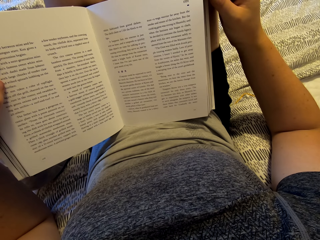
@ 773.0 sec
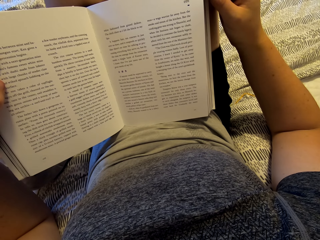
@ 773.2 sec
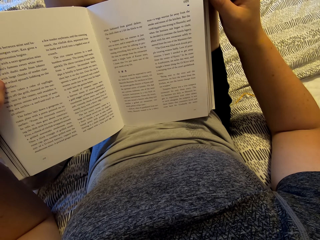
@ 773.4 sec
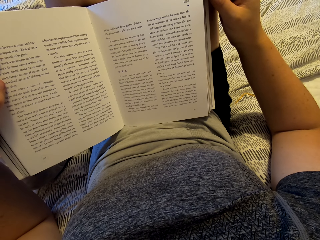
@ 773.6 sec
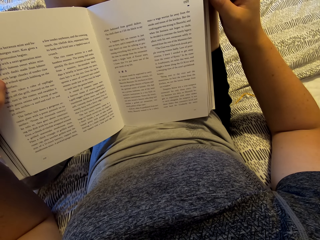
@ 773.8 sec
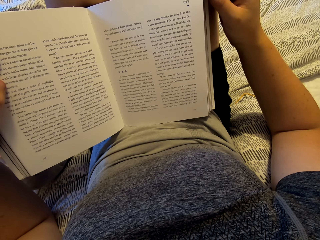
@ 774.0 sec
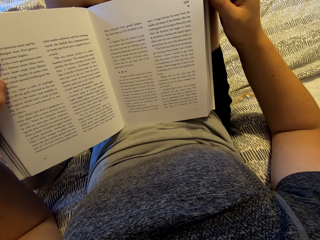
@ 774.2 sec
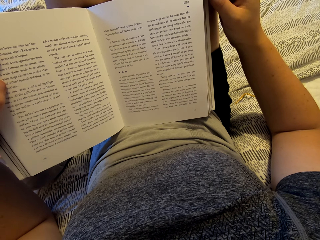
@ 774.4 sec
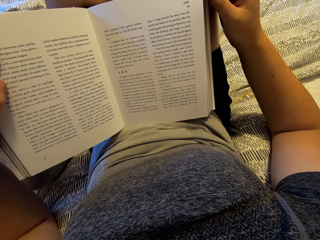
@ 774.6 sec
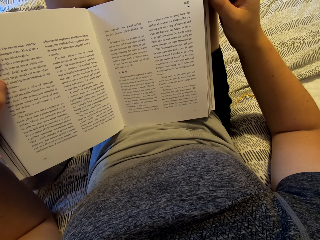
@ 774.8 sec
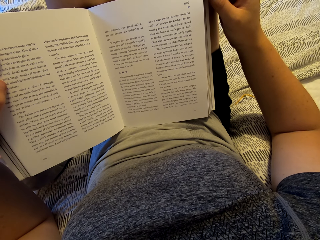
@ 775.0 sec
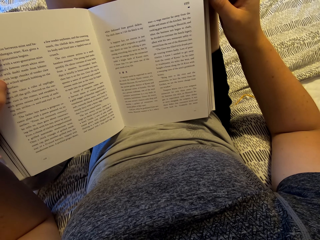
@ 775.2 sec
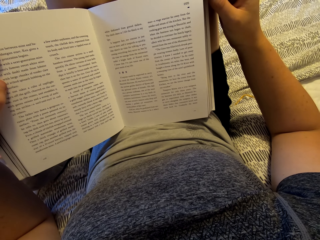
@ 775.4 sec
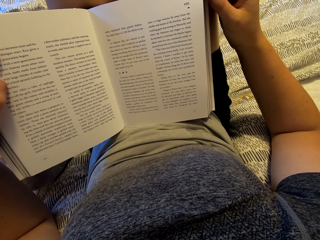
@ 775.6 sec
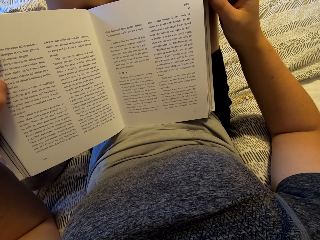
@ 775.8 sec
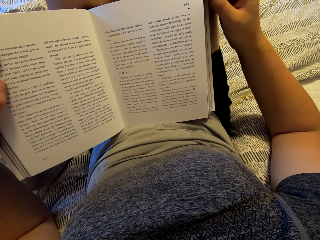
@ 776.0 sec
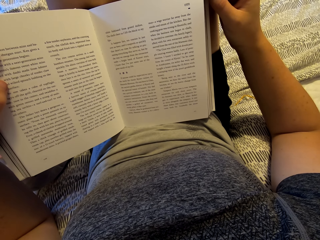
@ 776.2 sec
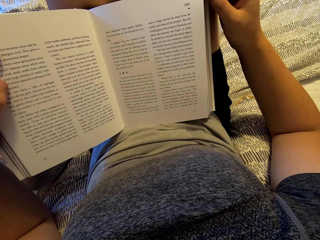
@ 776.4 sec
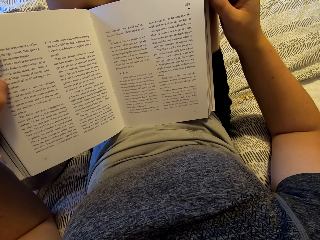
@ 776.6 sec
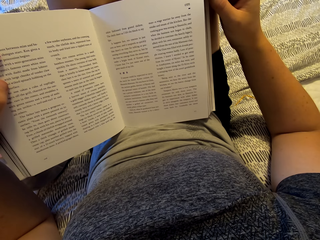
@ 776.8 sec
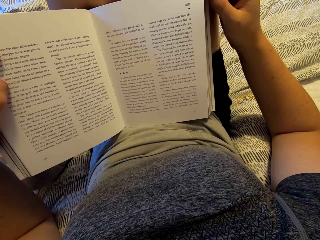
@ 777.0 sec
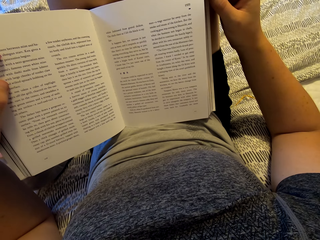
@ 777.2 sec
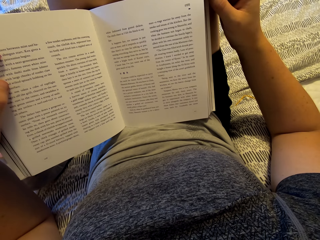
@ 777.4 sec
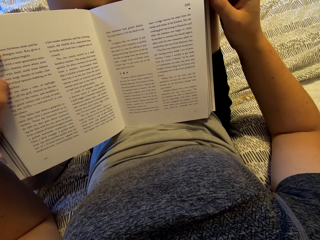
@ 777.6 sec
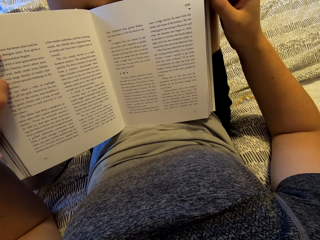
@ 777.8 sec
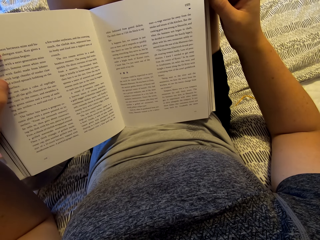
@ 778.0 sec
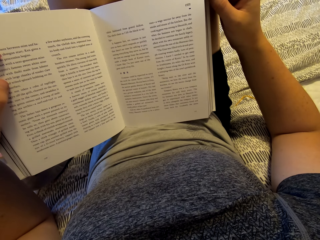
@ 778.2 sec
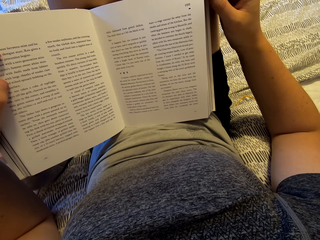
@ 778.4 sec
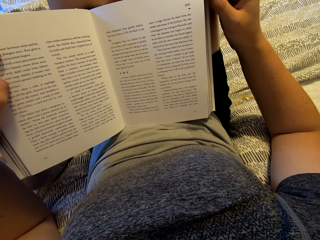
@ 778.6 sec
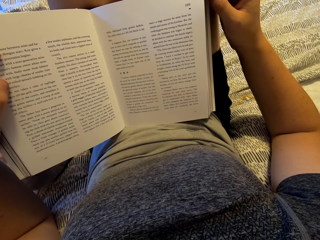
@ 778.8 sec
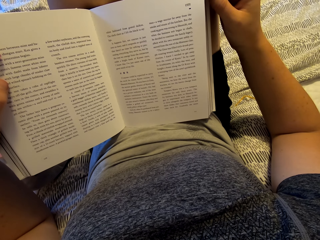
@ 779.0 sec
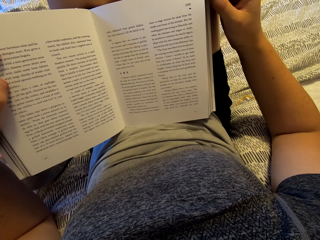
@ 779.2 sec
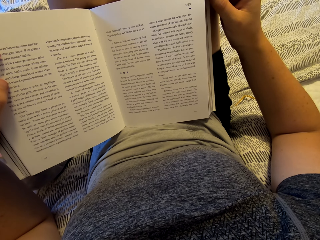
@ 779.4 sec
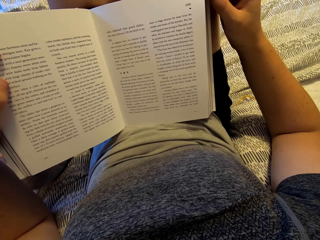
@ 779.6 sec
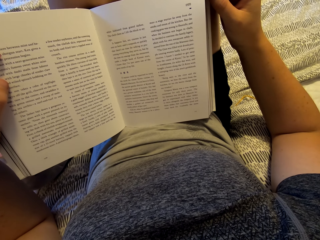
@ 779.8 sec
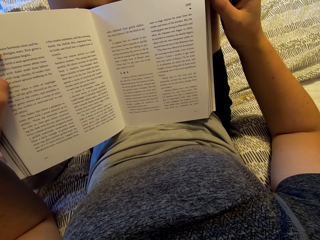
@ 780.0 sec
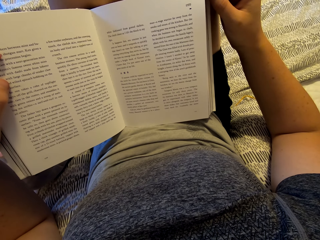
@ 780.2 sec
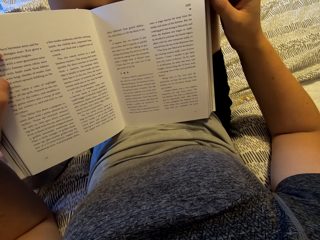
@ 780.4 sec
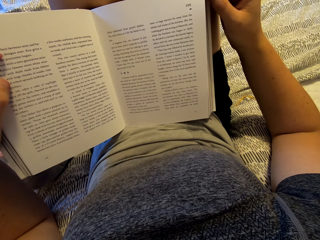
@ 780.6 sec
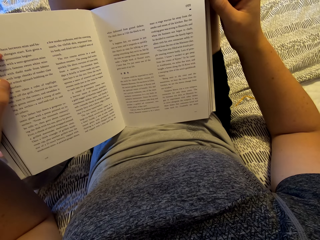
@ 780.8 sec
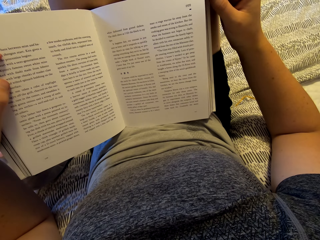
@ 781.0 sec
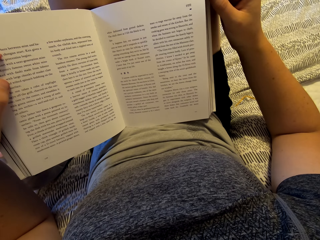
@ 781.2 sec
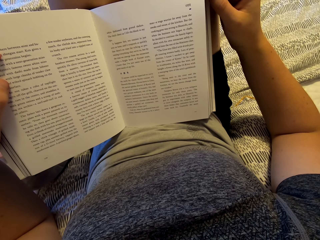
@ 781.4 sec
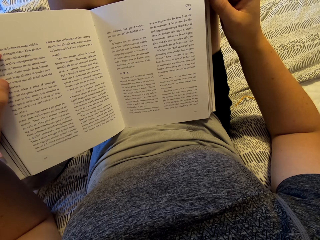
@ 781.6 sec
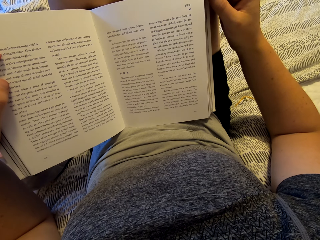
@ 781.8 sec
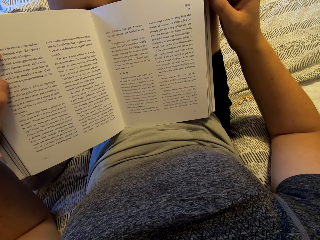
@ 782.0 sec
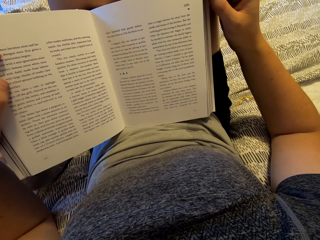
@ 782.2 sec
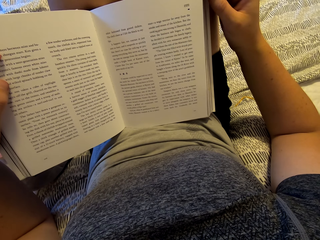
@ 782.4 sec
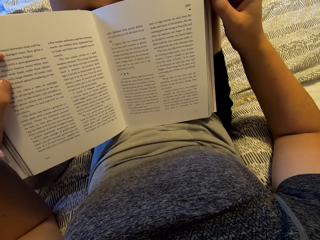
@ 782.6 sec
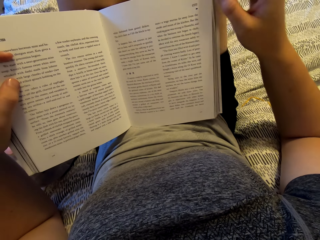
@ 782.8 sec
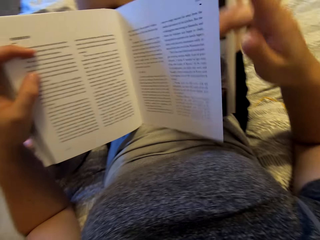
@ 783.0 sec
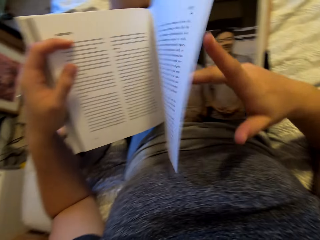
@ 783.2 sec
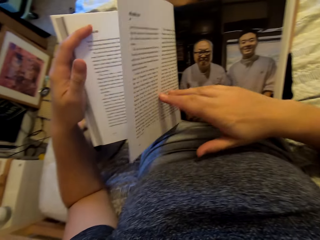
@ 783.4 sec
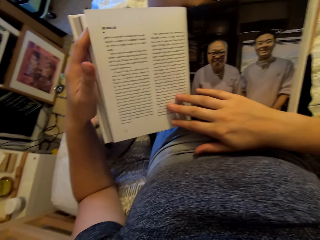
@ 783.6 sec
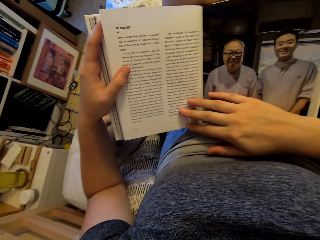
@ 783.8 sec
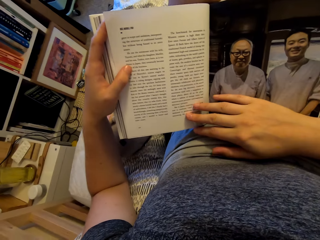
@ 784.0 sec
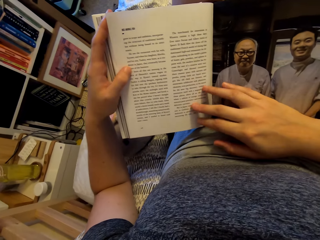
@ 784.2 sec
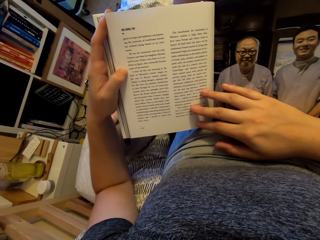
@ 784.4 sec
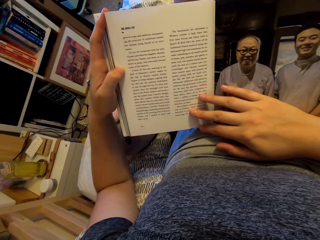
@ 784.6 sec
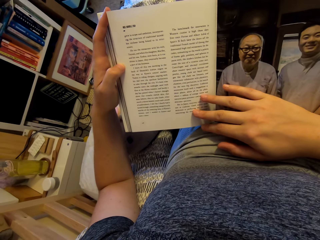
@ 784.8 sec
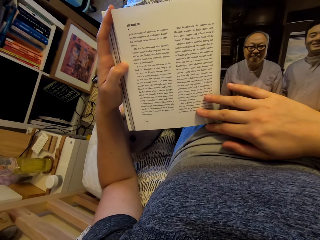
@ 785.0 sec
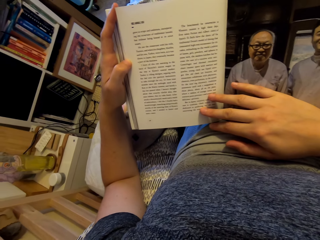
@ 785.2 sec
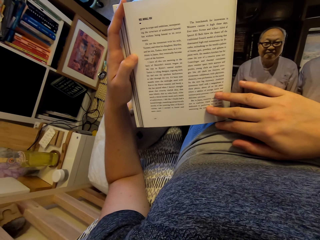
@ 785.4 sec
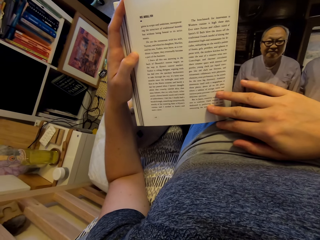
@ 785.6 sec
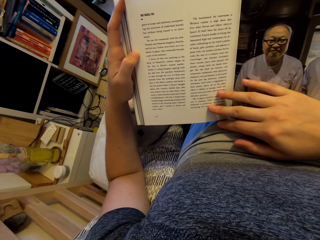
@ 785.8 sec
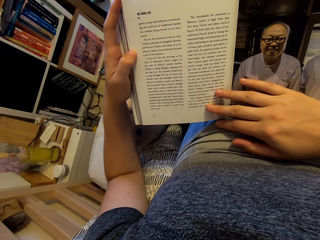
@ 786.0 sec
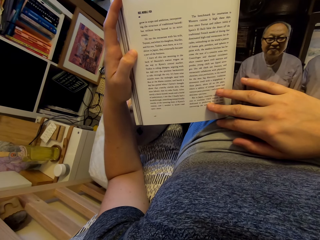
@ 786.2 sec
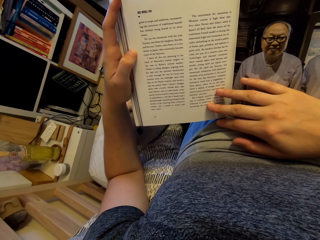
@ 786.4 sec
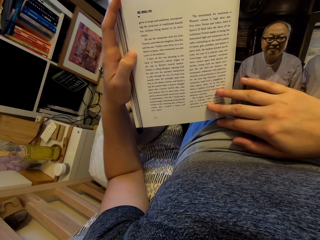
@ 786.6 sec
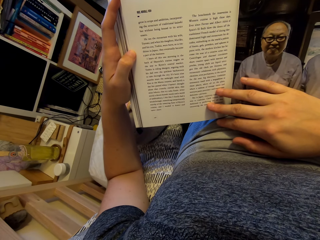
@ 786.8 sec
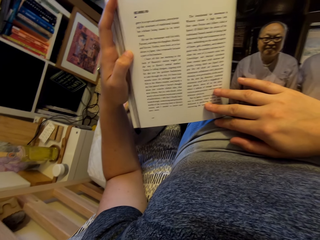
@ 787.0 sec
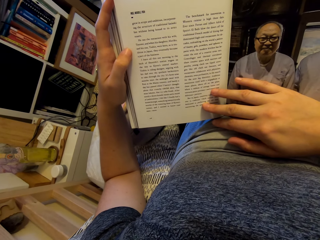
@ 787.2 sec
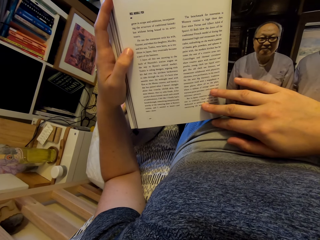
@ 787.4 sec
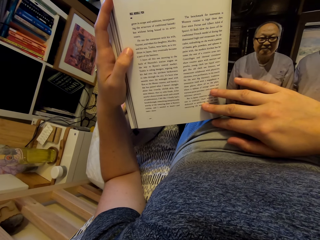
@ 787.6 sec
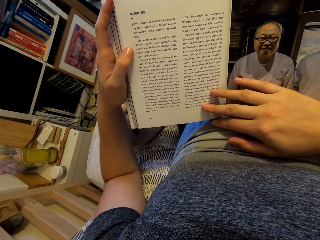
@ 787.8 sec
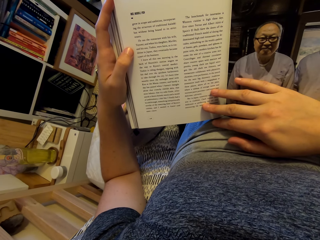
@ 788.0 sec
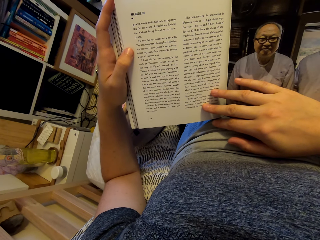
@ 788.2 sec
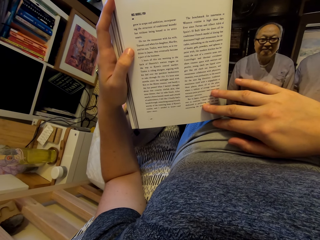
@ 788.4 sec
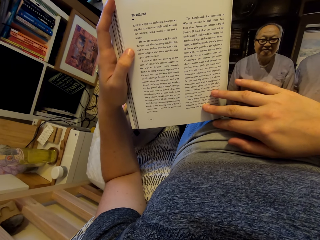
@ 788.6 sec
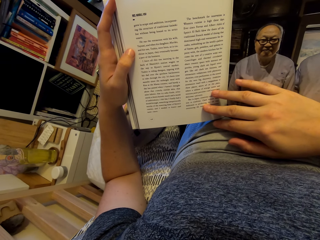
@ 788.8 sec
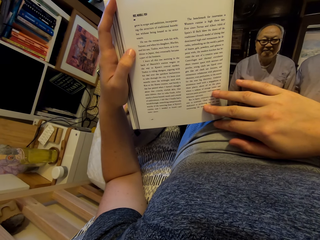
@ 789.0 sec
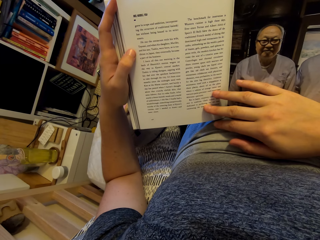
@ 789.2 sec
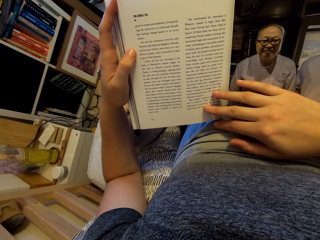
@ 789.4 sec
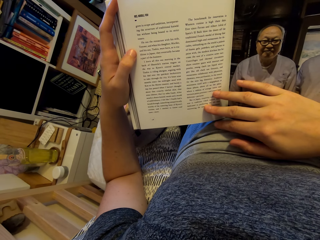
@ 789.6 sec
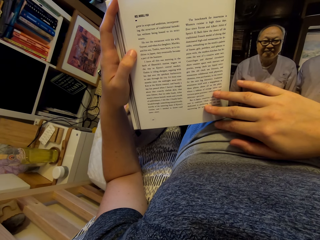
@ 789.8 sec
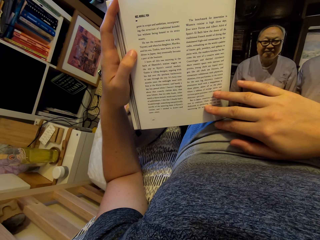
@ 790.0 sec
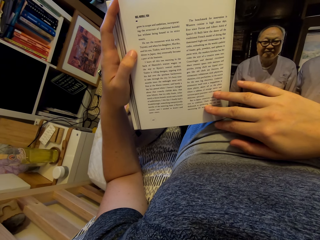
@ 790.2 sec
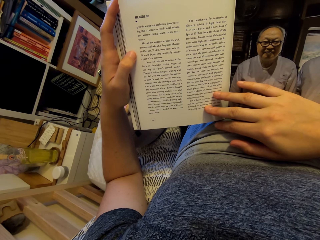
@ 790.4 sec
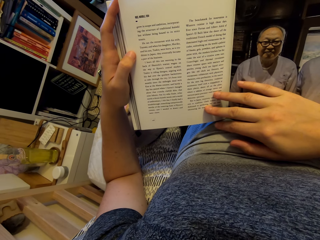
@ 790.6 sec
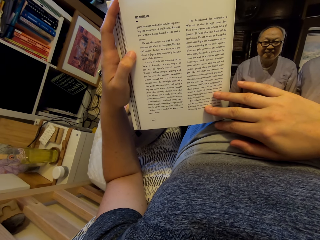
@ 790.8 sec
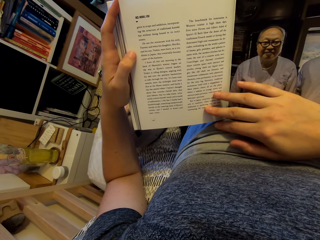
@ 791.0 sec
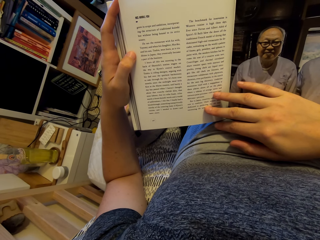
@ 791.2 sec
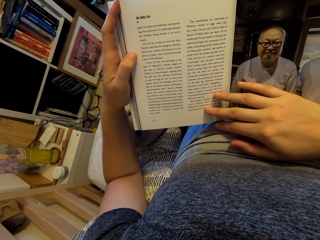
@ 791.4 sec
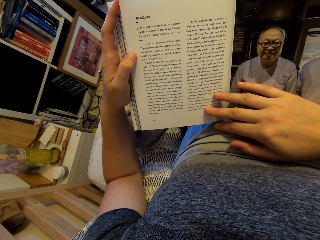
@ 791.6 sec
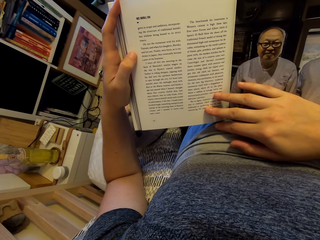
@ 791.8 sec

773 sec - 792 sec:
The camera wearer opens a page in the book. They read the book.
